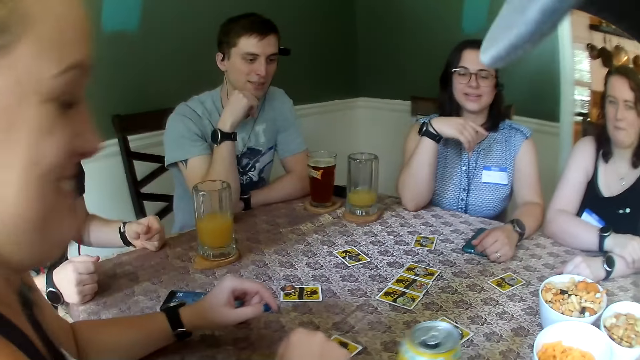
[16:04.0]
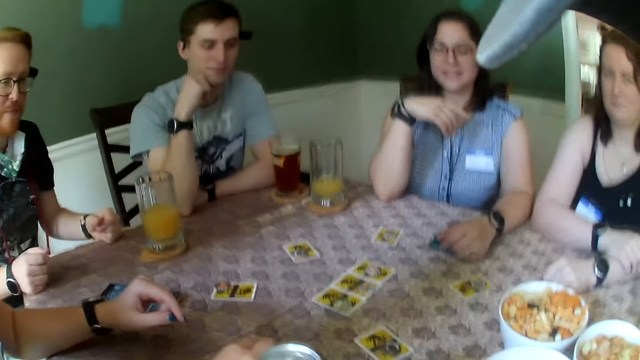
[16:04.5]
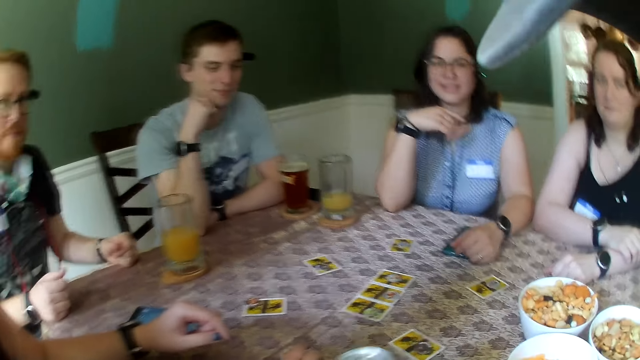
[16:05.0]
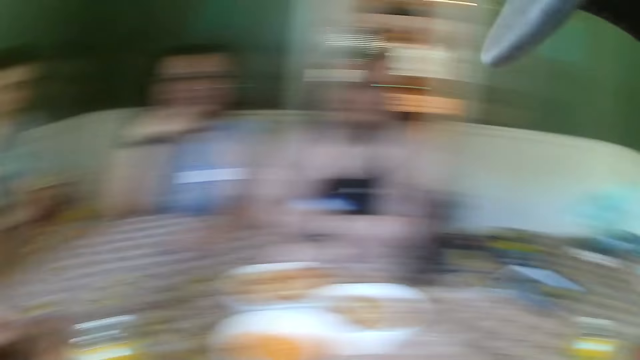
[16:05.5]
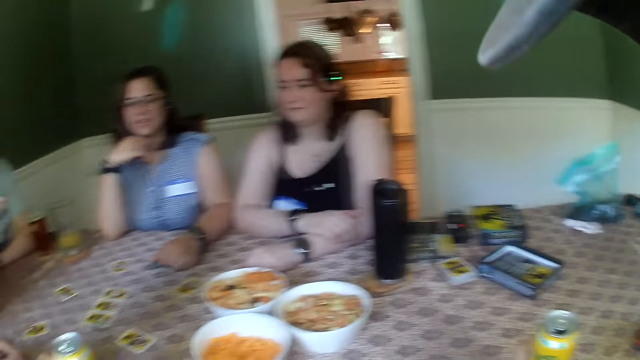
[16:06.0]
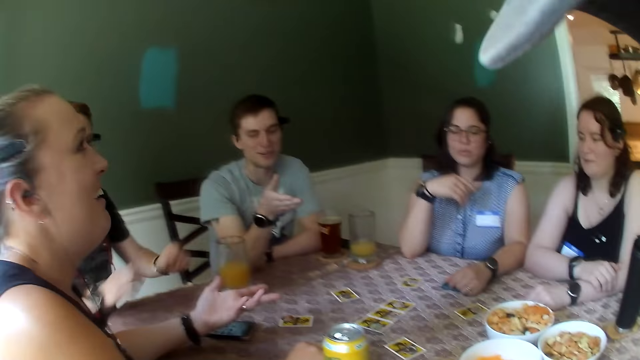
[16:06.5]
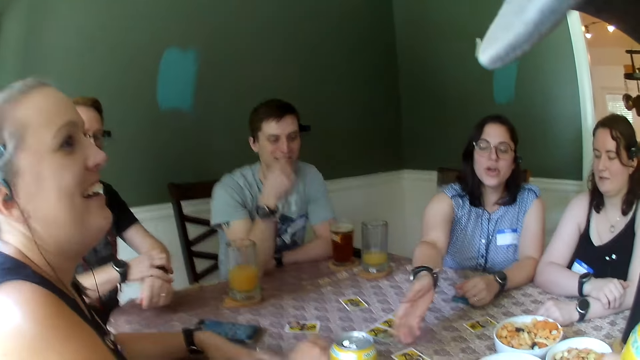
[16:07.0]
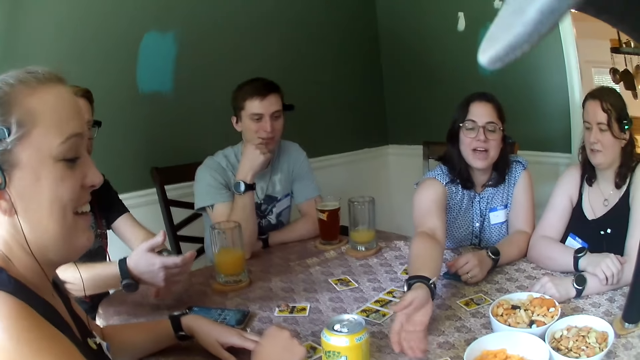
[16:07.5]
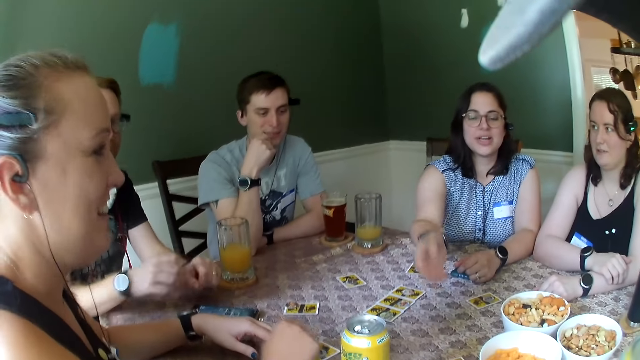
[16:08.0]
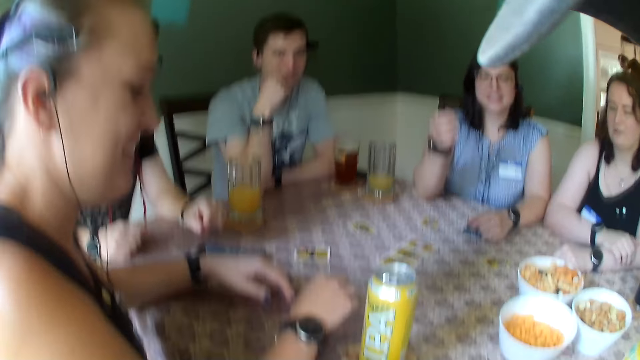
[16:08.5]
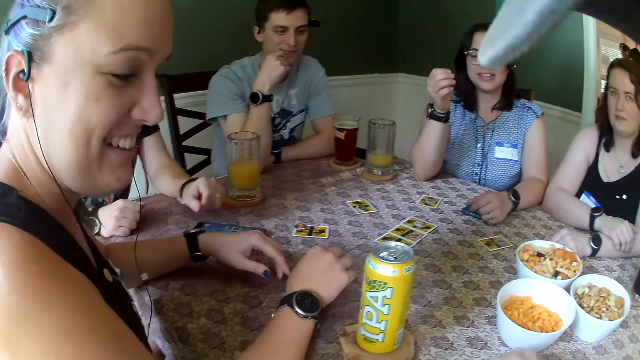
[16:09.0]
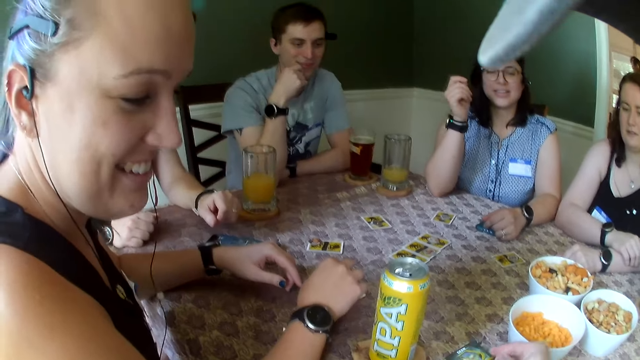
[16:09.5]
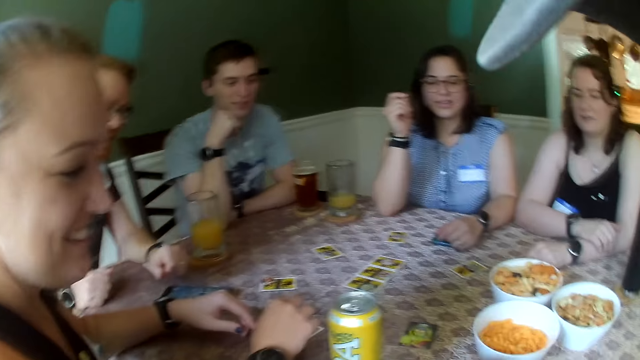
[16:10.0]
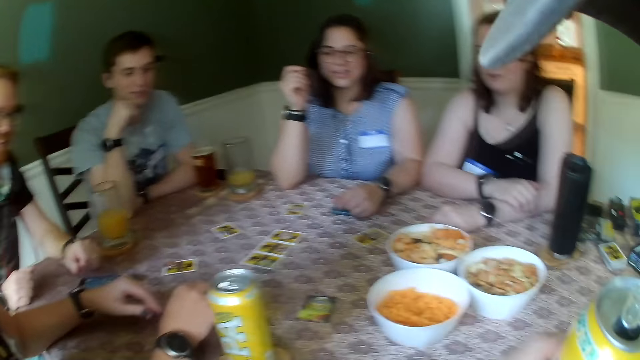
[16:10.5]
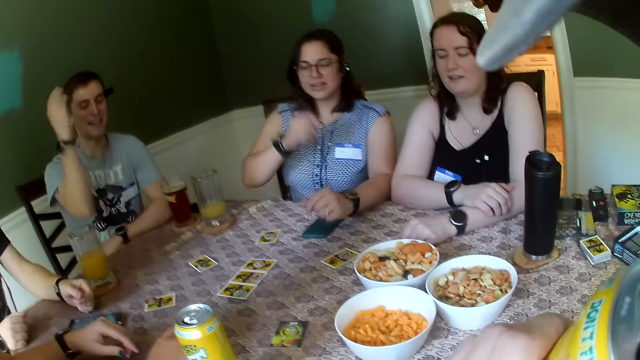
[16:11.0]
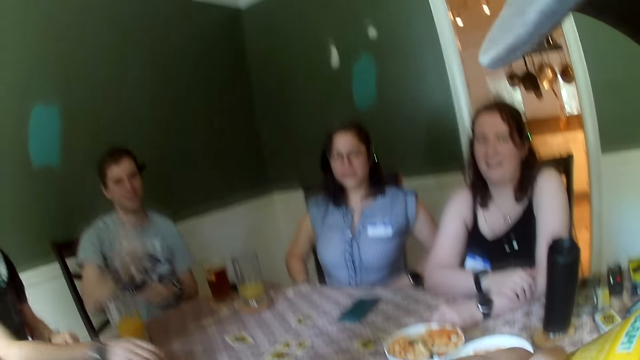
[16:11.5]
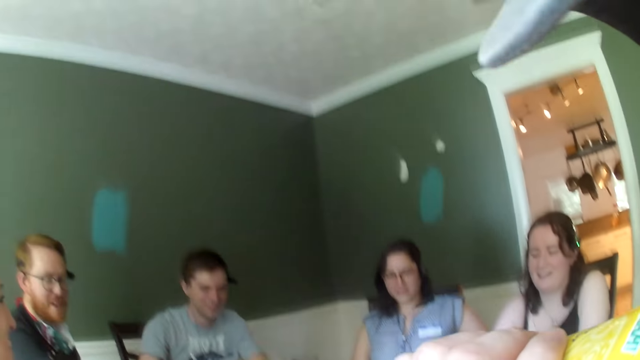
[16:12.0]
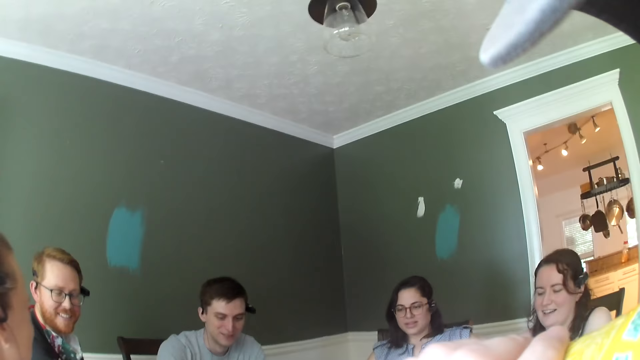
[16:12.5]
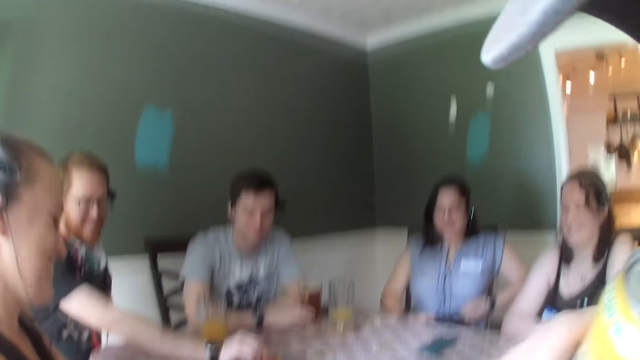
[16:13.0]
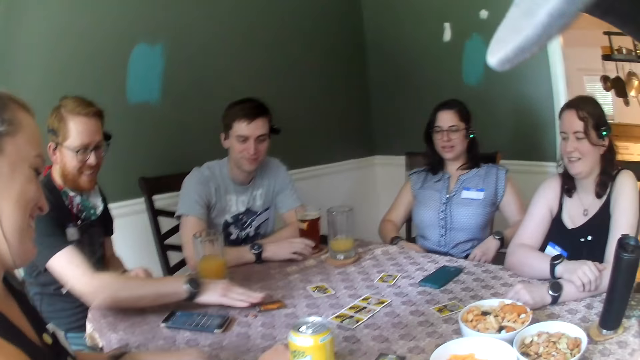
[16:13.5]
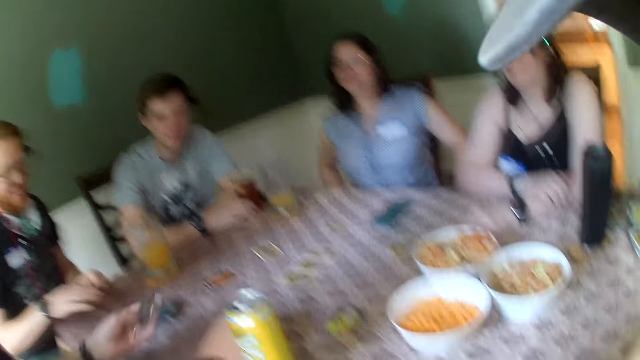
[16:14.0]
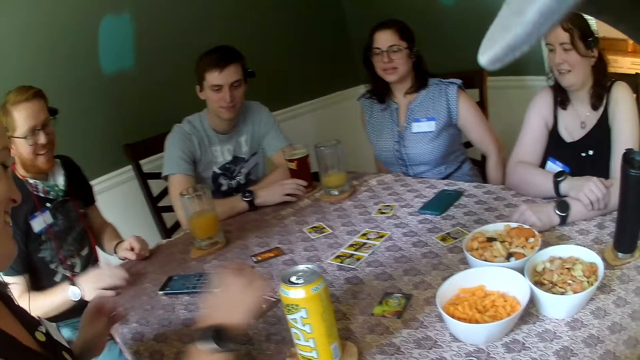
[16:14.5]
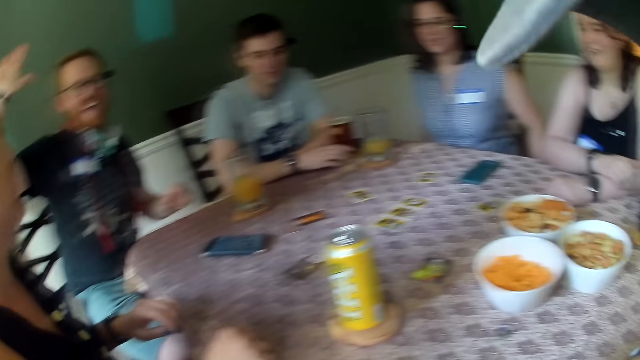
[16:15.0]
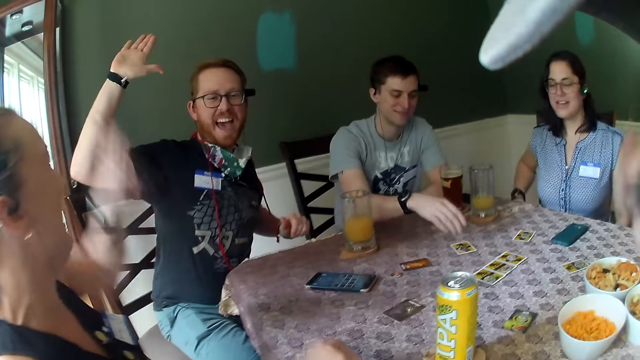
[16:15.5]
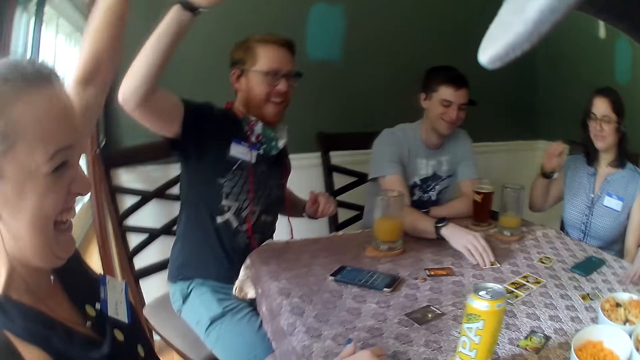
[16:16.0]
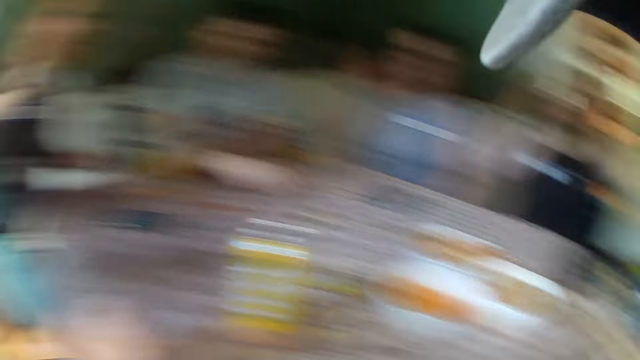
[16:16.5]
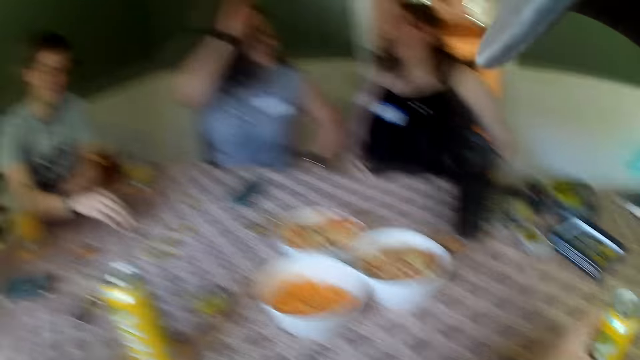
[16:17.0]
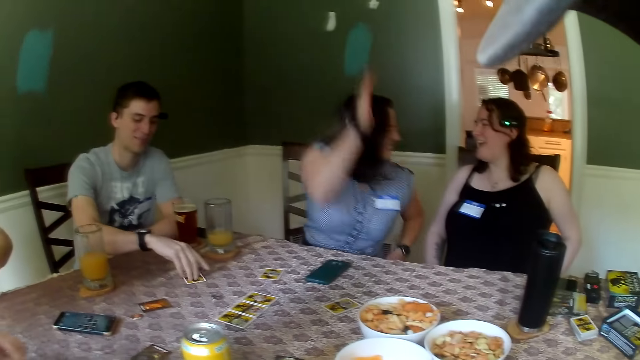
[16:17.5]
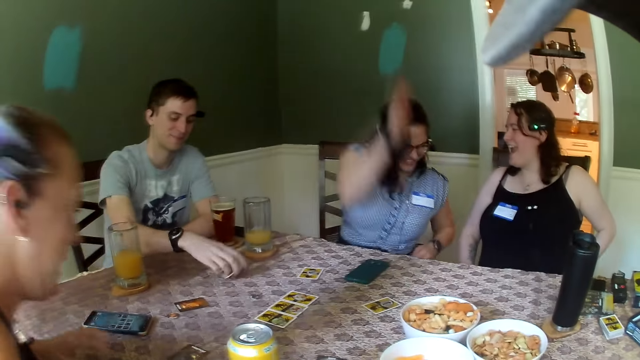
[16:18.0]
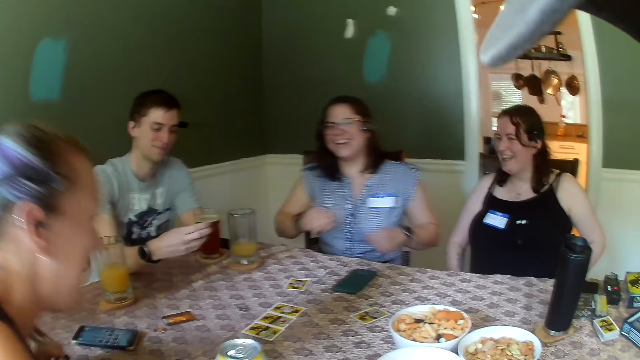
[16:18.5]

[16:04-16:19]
The camera wearer does something. He looks around. A woman moves a card on the table. The camera wearer picks up a card on the table with his right hand. He does something. He drops the card on the table with his right hand. He drinks something with both hands. He holds a canned beer with his left hand. A man places a card on the table with his right hand. Another woman places a card on the table with her right hand. The man receives a high five from the second woman with his right hand. Another man picks up a card on the table with his right hand. He holds the card on the table. The first woman moves a hand.

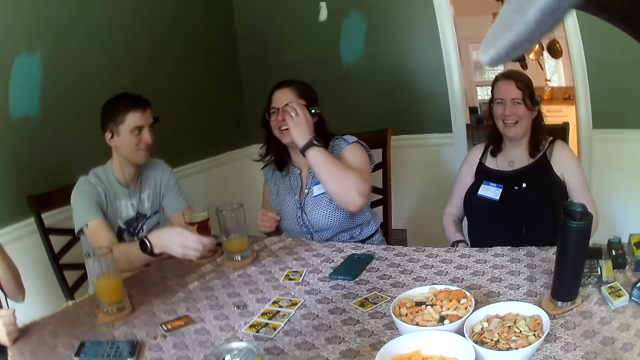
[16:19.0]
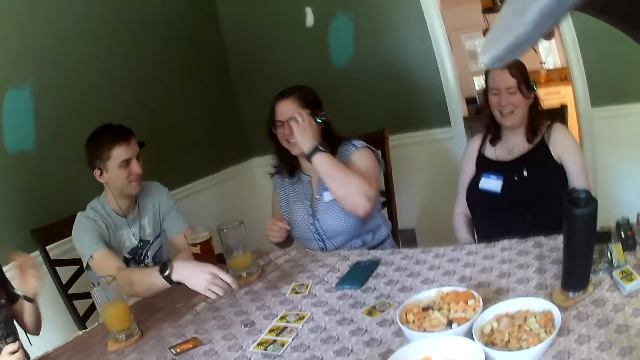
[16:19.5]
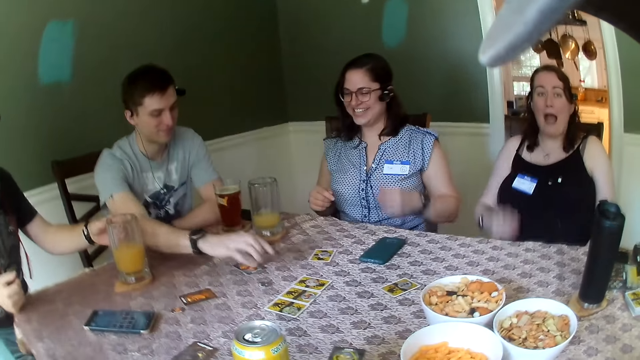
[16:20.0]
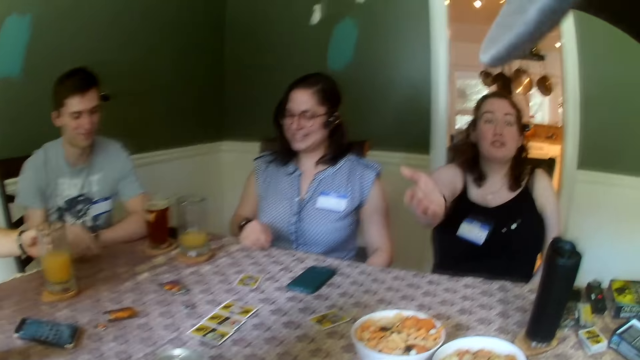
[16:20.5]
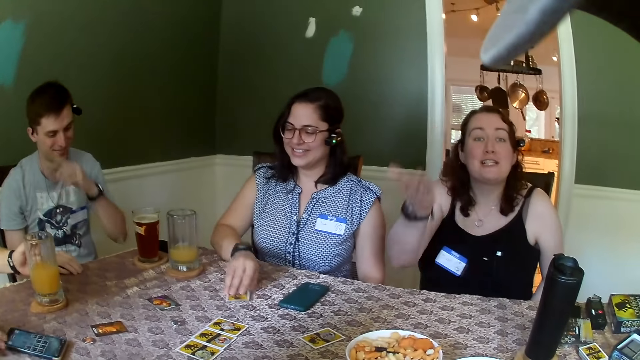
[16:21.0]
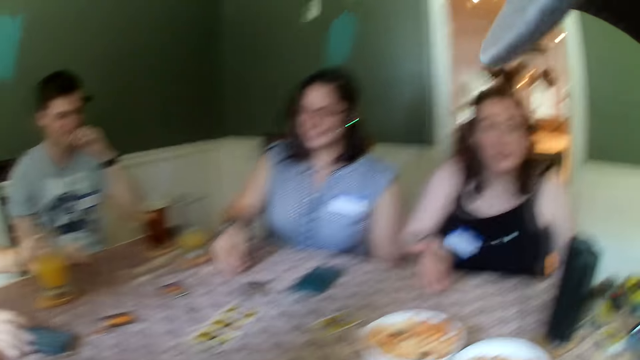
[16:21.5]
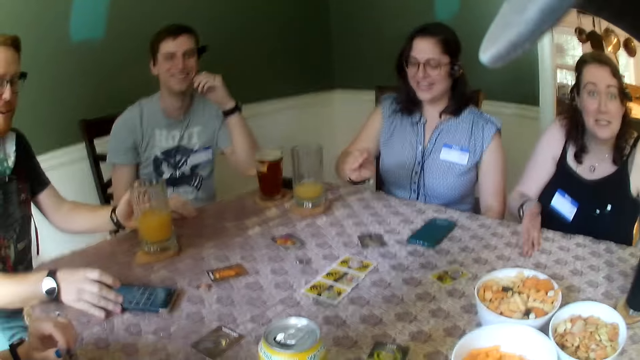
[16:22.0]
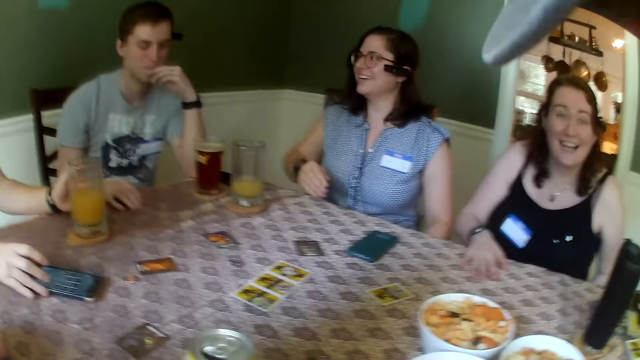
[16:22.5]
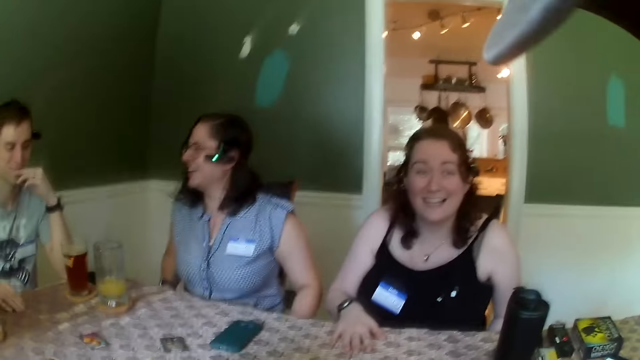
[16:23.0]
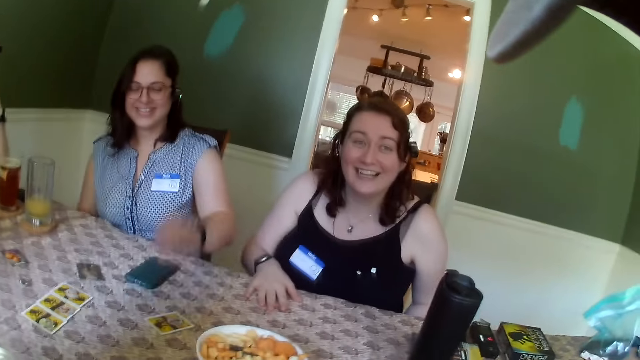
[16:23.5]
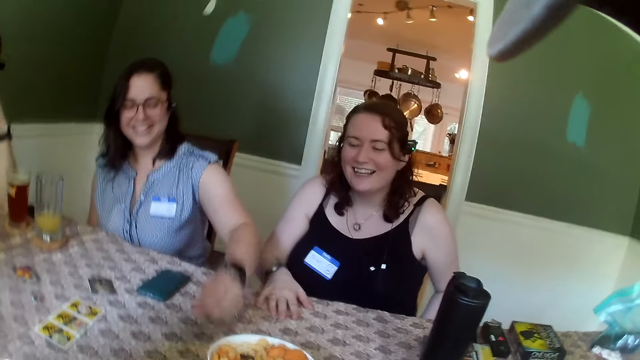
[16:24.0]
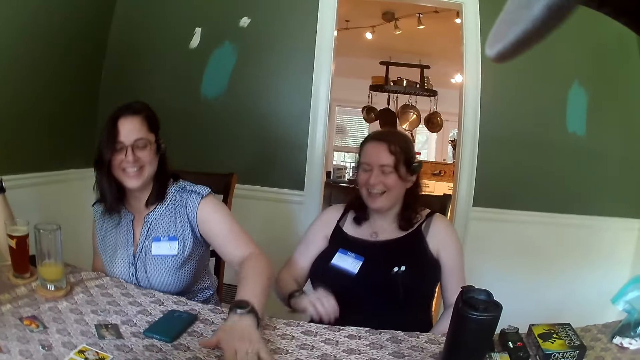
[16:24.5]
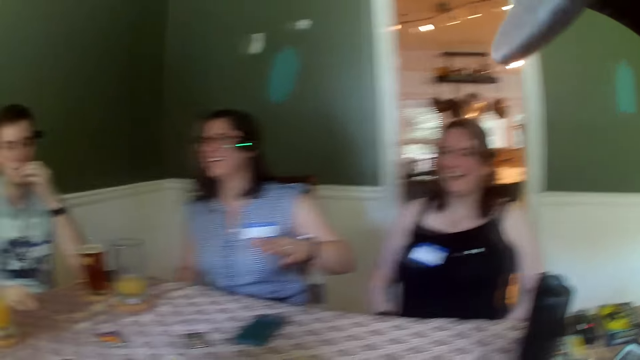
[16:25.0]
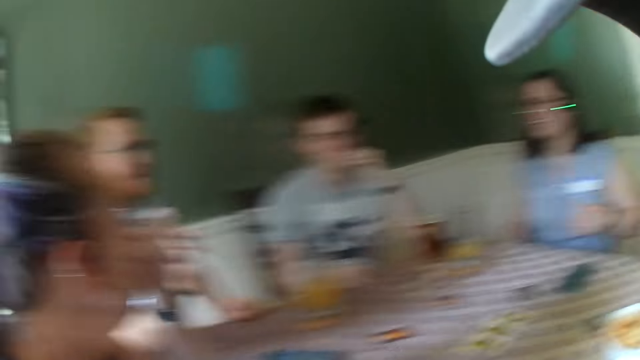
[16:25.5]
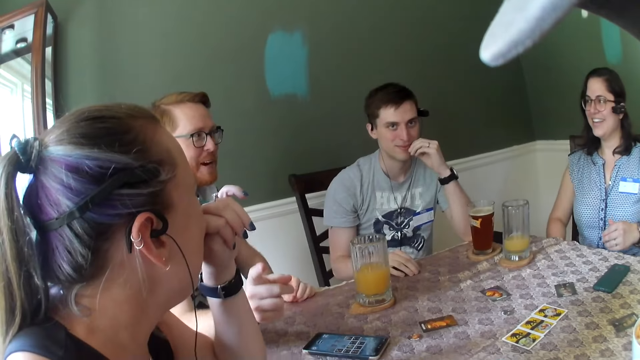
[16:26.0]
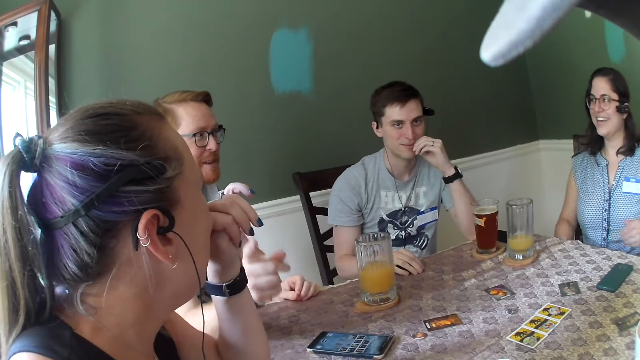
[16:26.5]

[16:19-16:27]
A man moves a card on the table. He drops the card on the table with his right hand. A woman moves a hand. Another man holds the cup of beer on the table with his right hand. Another woman turns a card over with her right hand. The second woman hits the table with both hands. The second man touches a phone with his right hand. The second woman turns a card on the table with her left hand. The camera wearer looks around.
